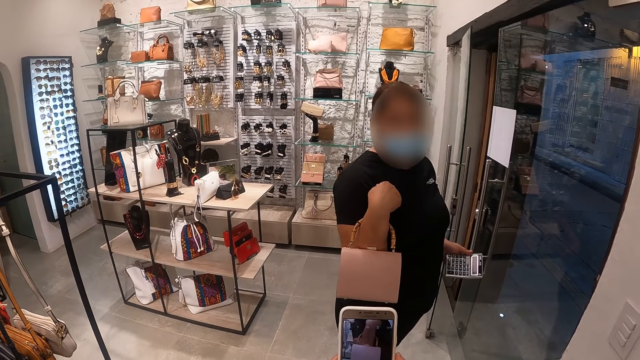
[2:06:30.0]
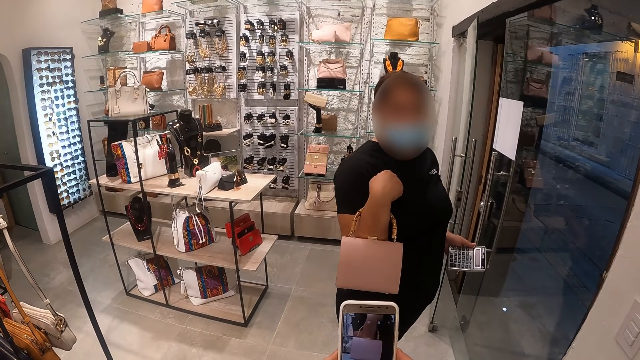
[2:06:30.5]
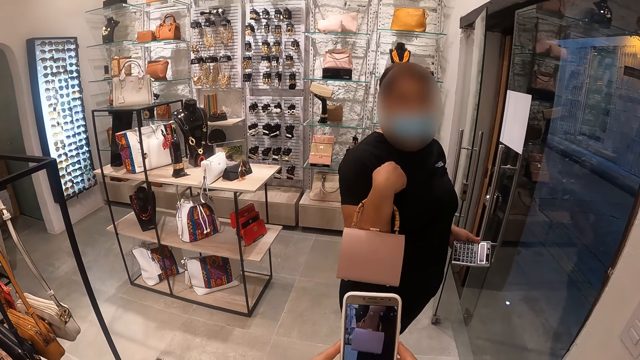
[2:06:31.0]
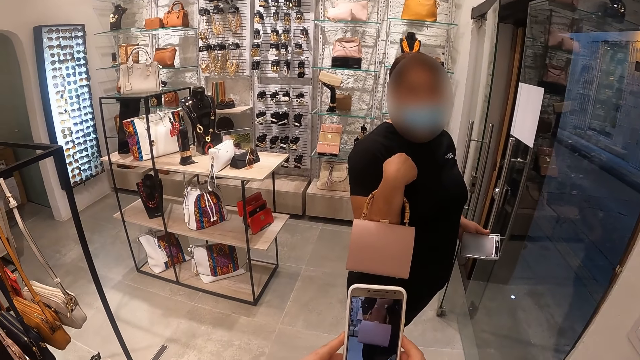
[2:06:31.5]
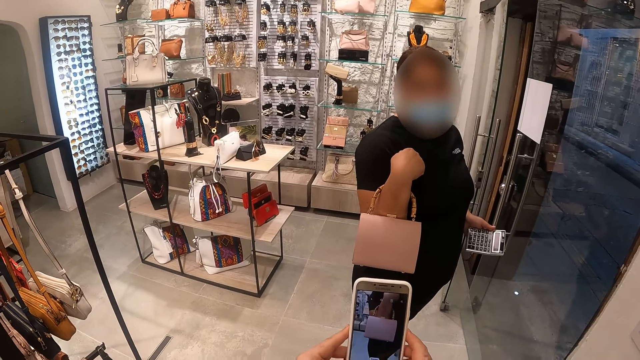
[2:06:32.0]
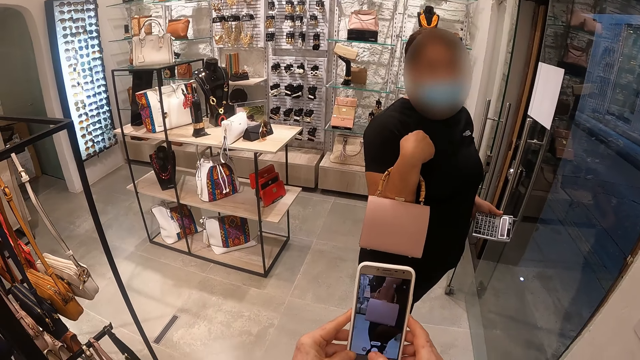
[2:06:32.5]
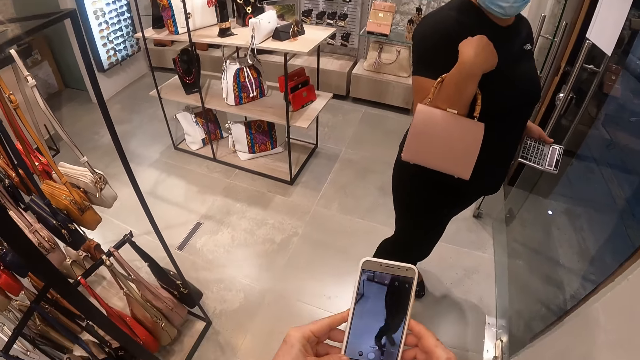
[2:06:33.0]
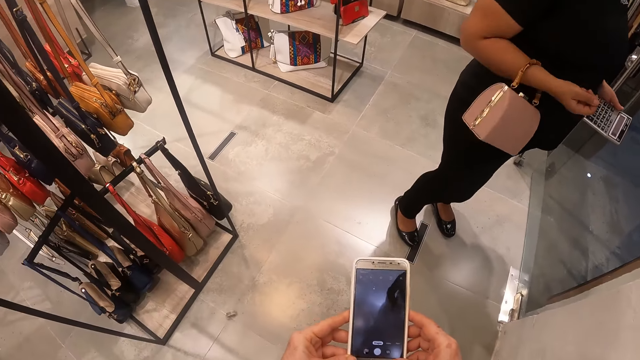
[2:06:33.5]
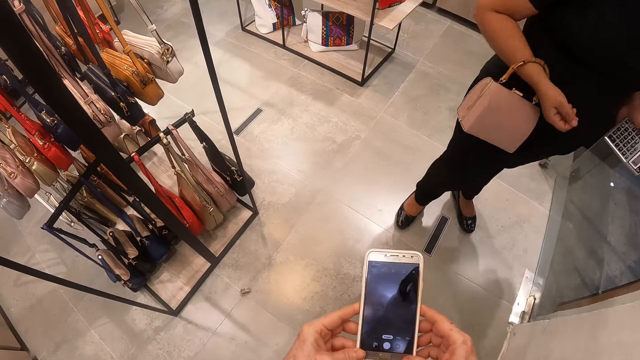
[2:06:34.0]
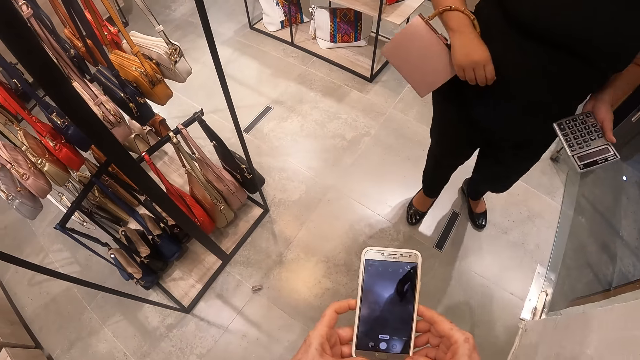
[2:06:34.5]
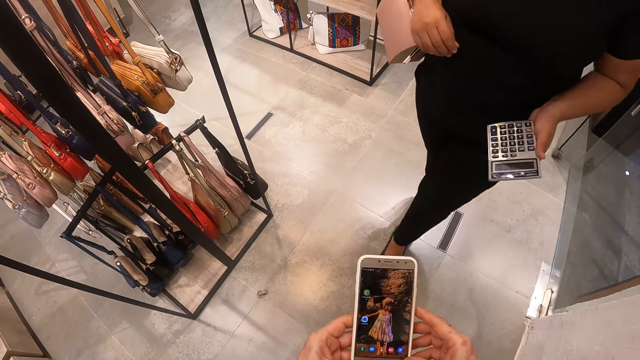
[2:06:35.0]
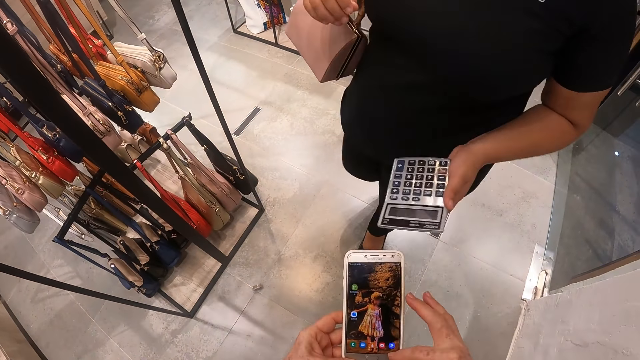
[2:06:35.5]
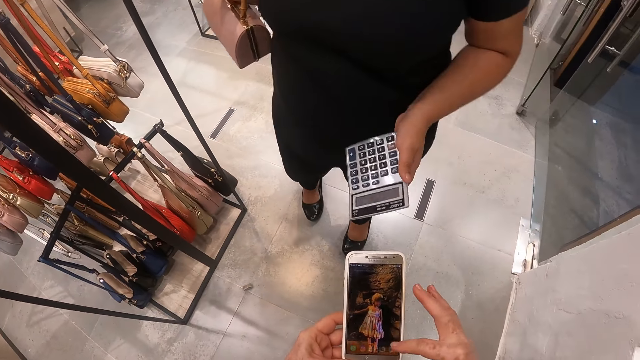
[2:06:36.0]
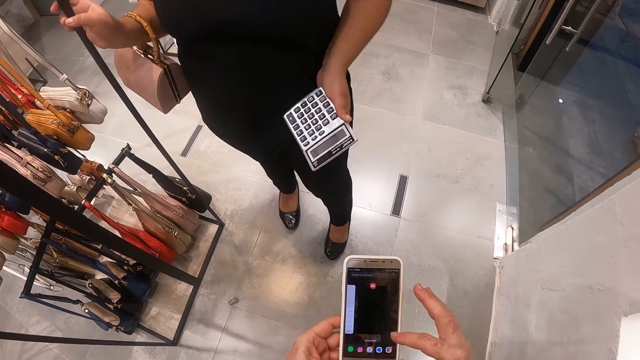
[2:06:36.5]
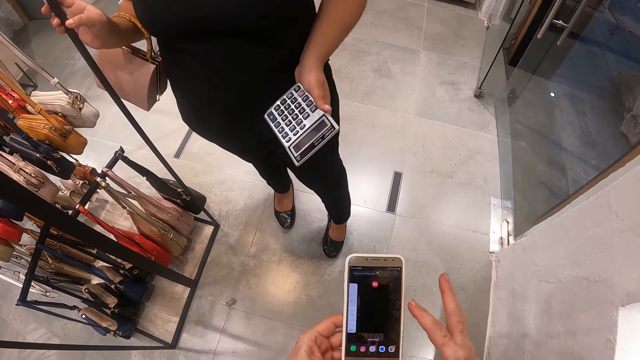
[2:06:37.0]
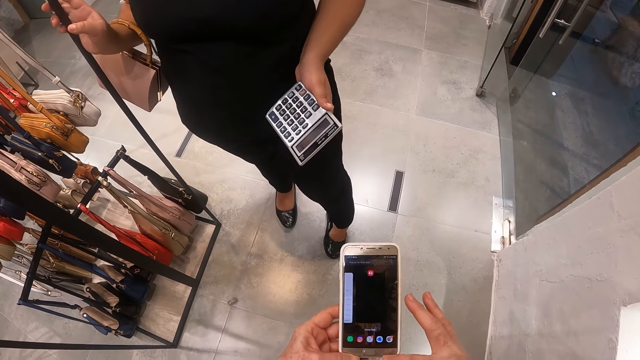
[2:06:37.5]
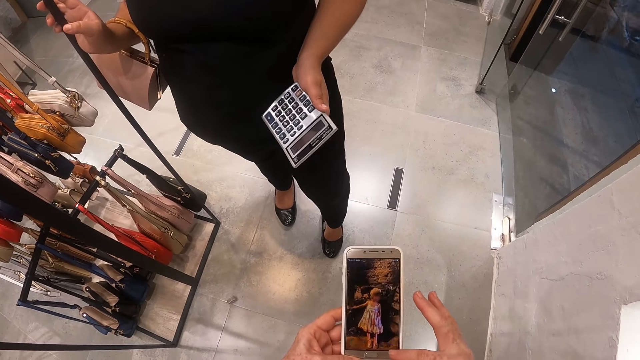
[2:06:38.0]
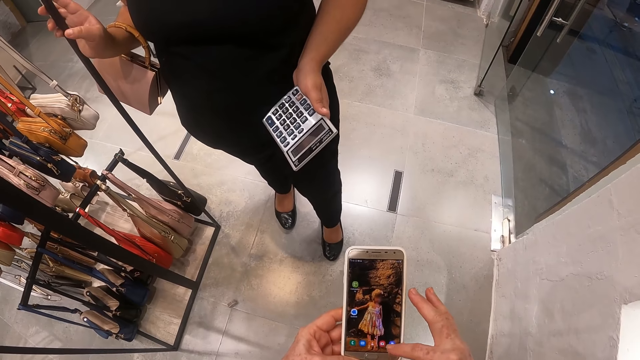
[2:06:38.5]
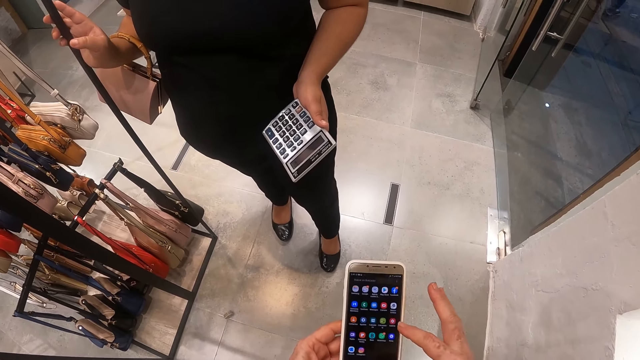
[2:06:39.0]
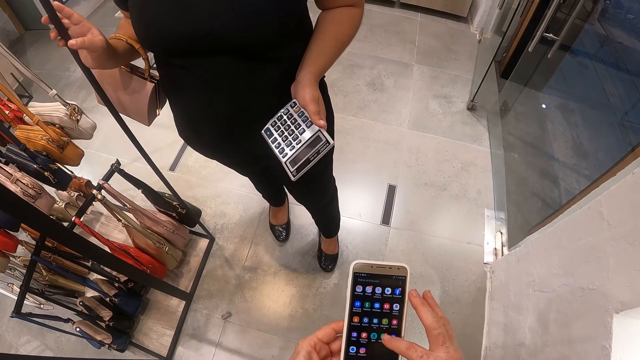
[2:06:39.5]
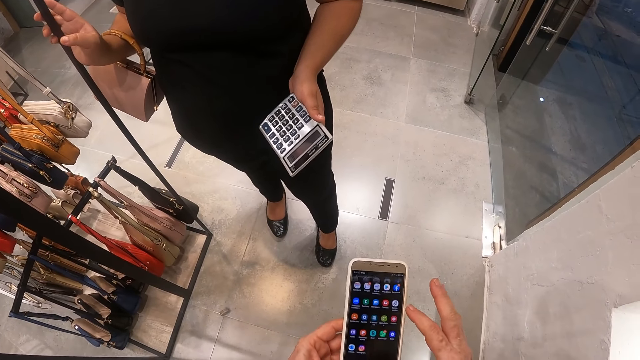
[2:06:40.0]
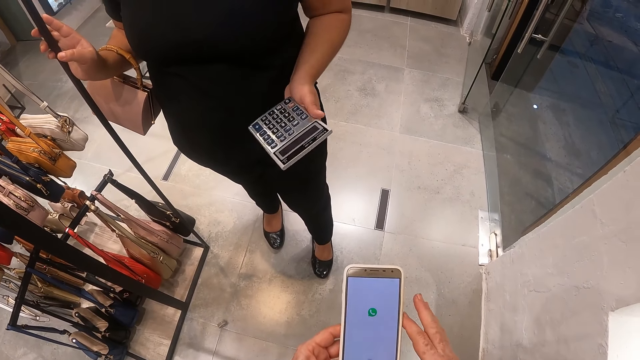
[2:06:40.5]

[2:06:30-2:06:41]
A woman walks around. The woman moves towards the camera wearer. The camera wearer scrolls through the phone.

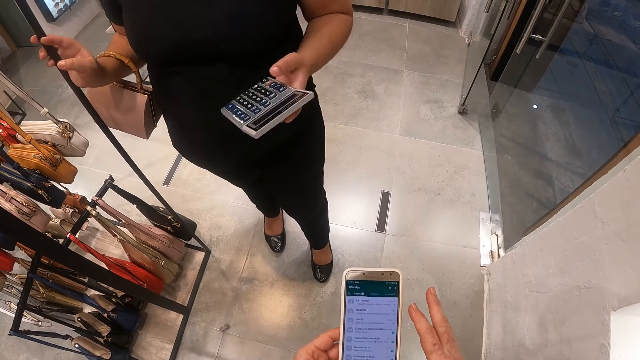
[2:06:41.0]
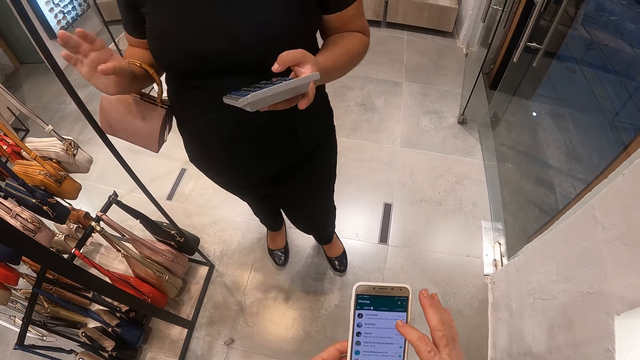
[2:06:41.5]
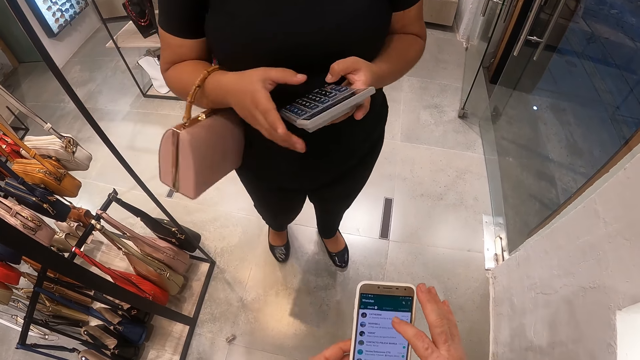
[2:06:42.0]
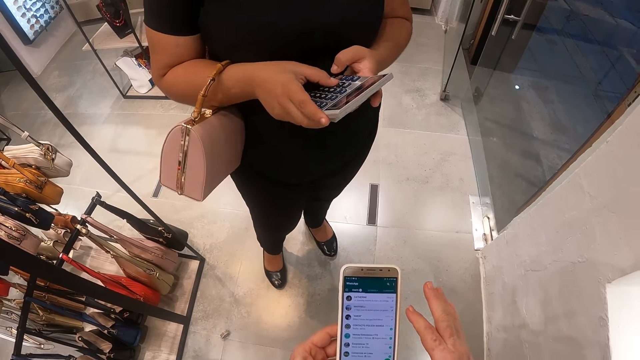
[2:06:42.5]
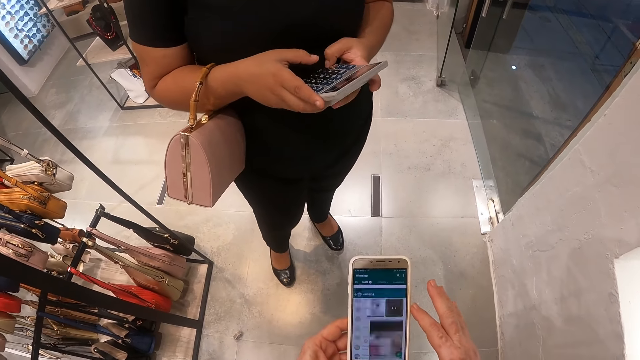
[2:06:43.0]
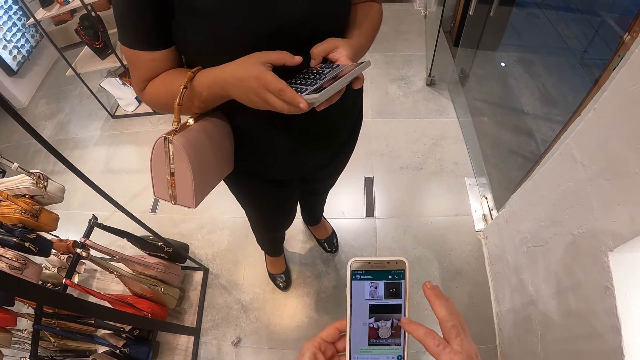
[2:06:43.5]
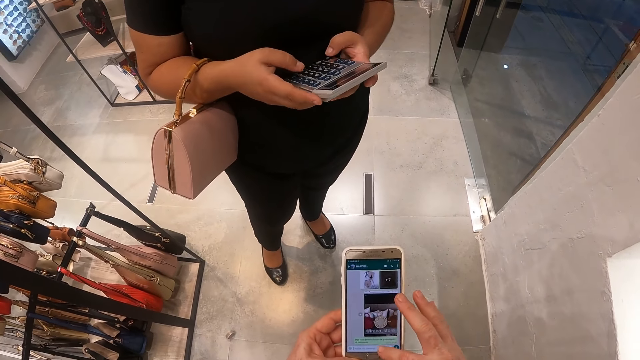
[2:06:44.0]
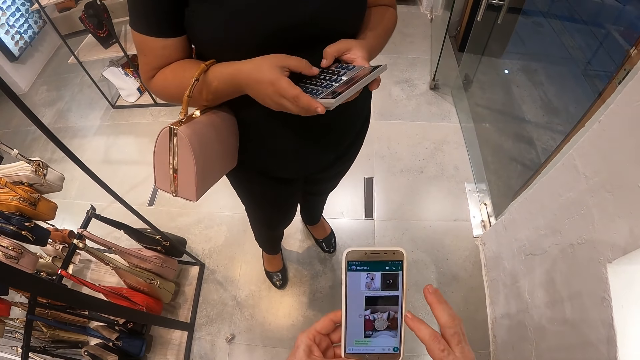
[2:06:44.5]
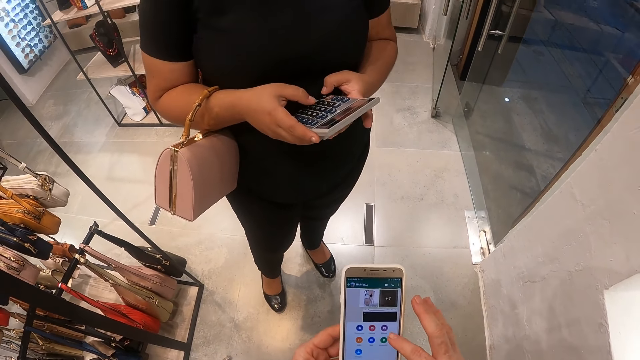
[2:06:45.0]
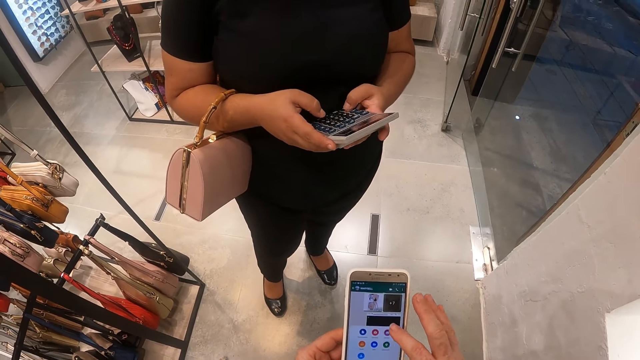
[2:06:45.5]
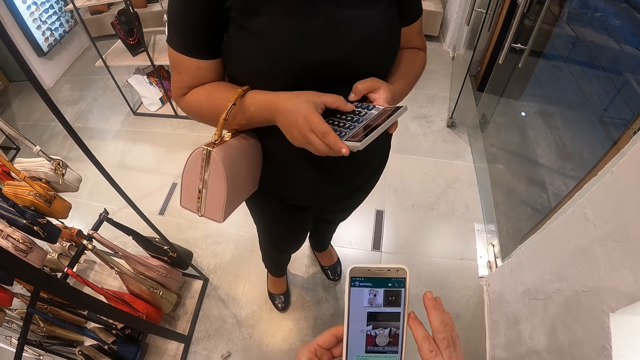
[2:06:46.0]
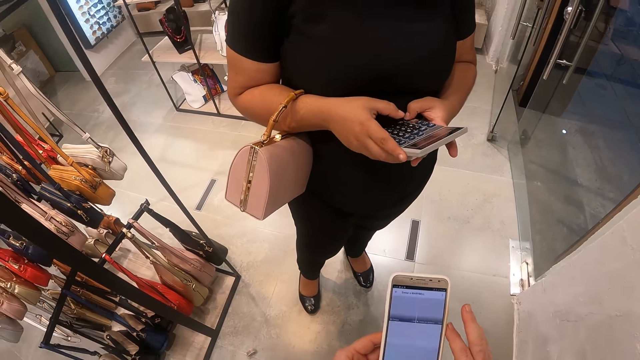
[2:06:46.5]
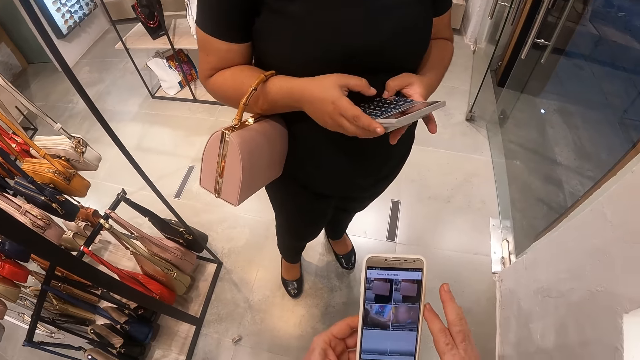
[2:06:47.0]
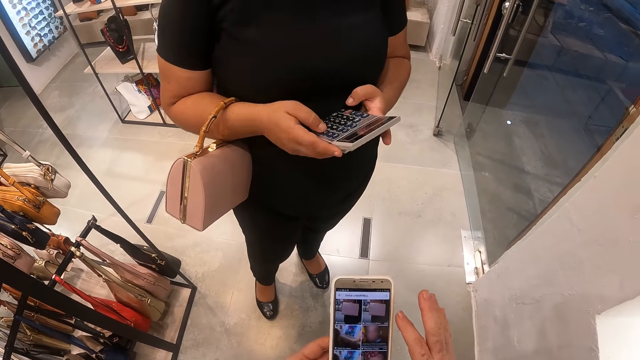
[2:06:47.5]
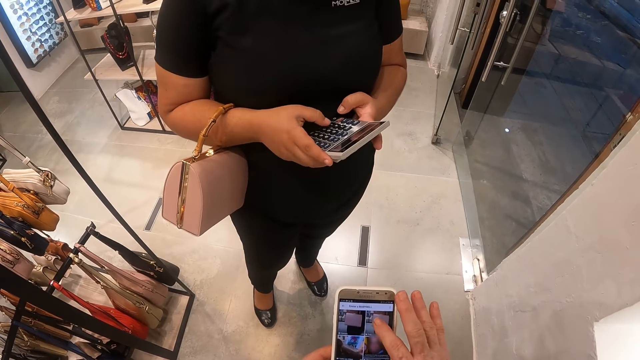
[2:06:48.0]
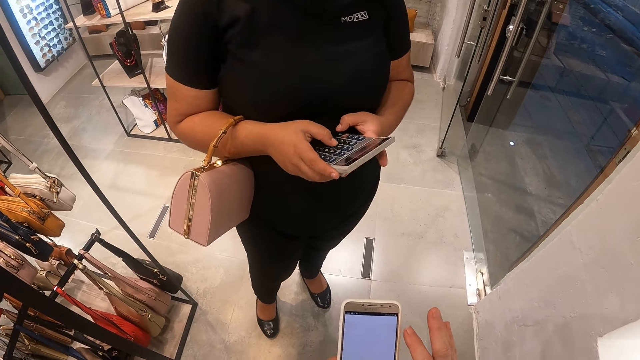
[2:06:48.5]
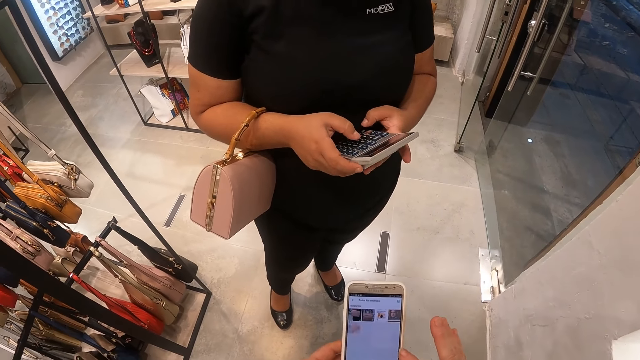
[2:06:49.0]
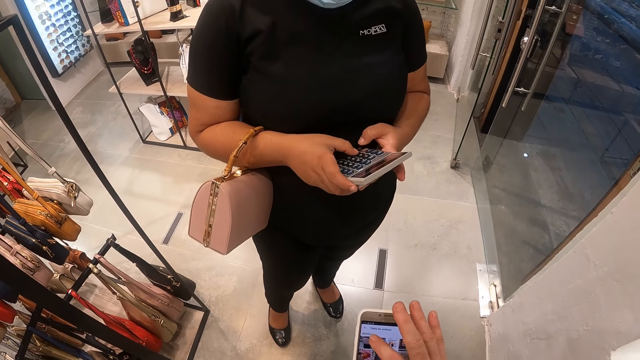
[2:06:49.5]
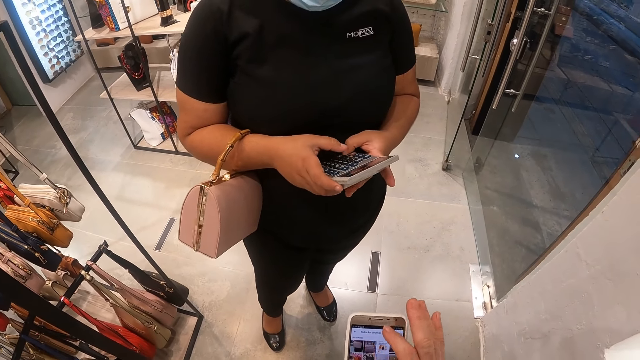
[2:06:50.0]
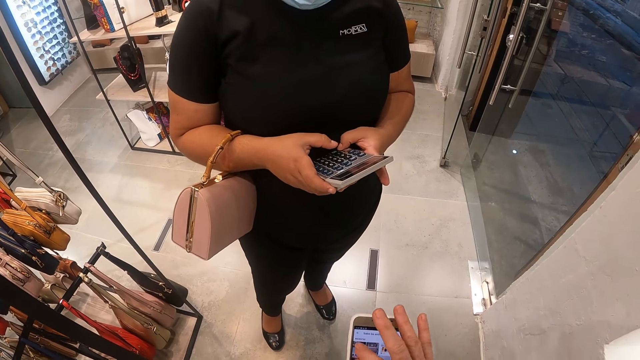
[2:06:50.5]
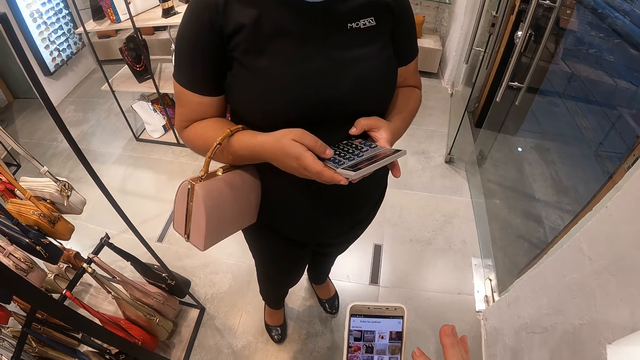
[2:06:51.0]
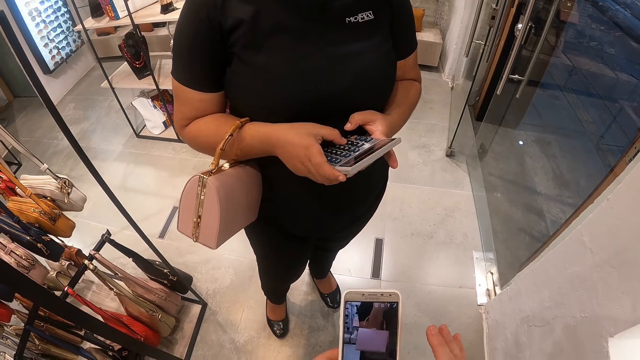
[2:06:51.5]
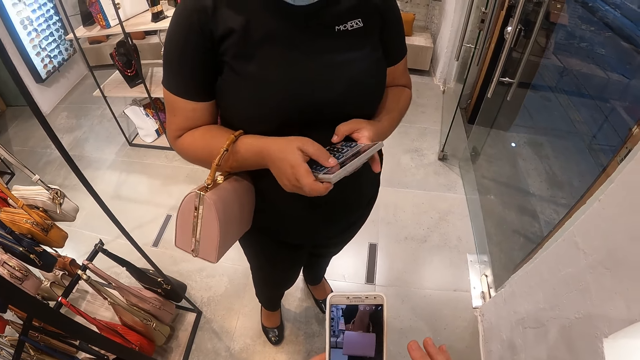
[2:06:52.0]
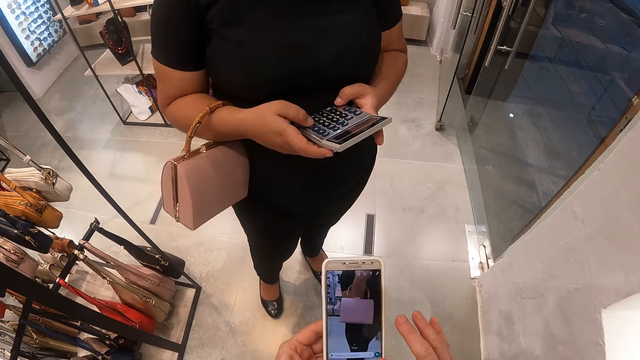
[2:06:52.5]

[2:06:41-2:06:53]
A woman dials on the calculator. The camera wearer scrolls the phone.
